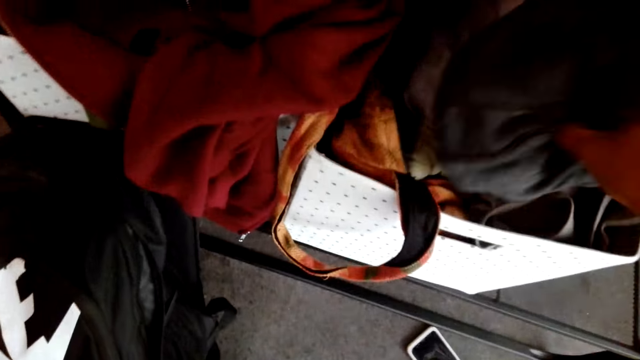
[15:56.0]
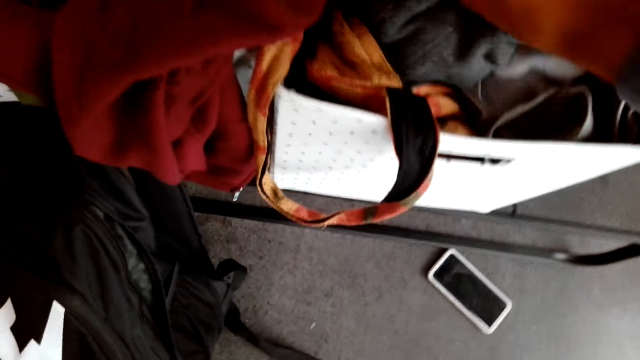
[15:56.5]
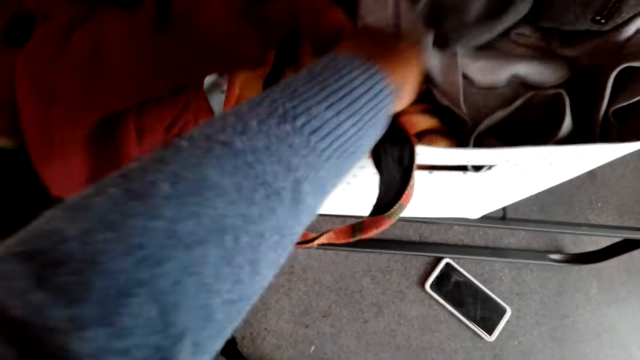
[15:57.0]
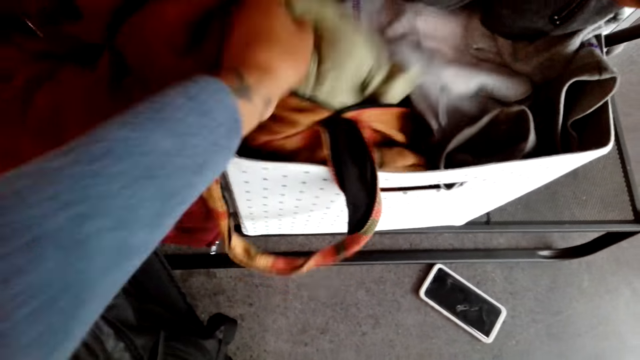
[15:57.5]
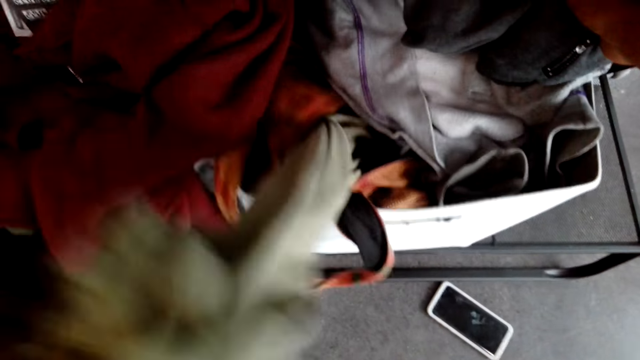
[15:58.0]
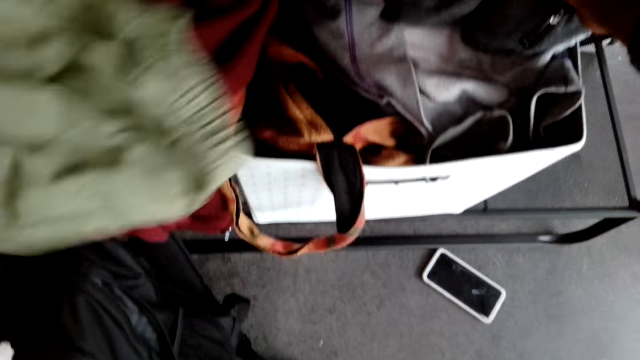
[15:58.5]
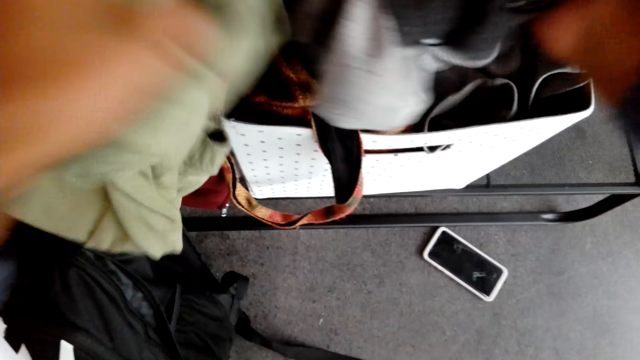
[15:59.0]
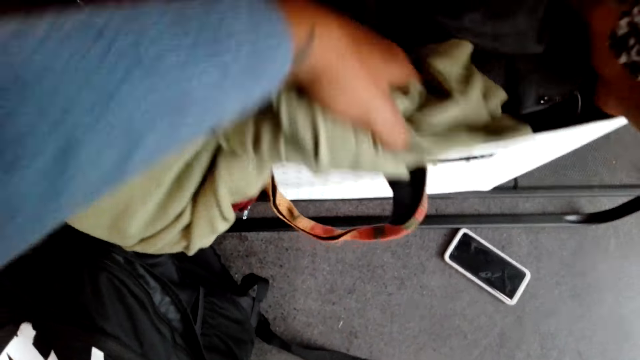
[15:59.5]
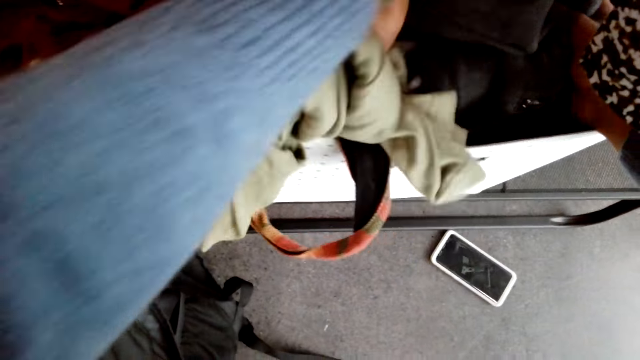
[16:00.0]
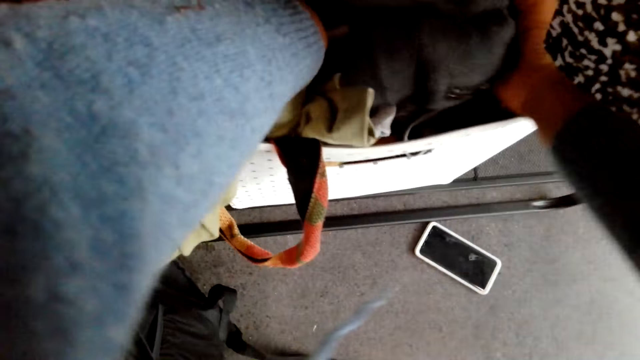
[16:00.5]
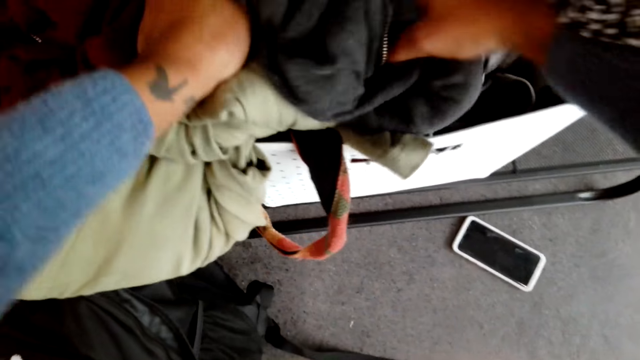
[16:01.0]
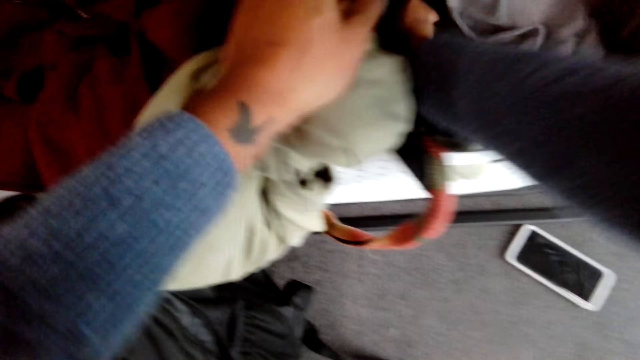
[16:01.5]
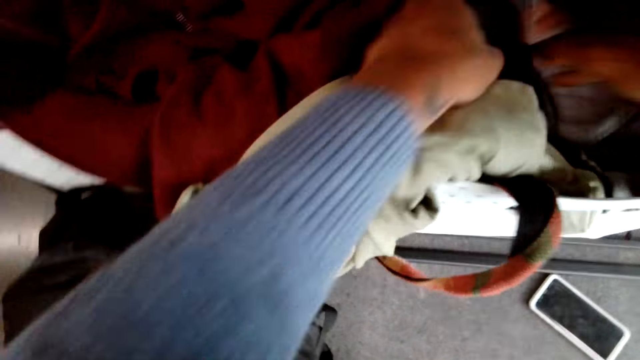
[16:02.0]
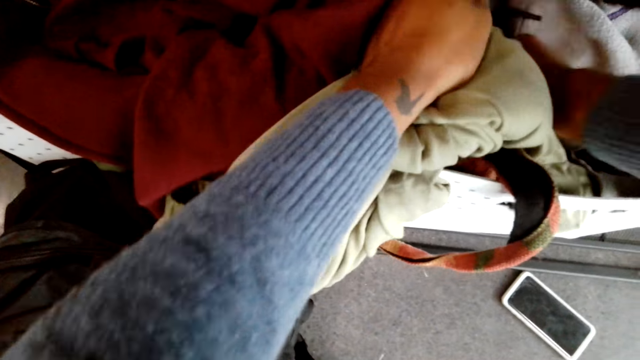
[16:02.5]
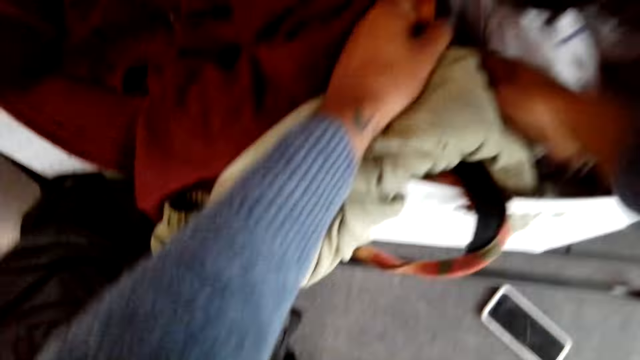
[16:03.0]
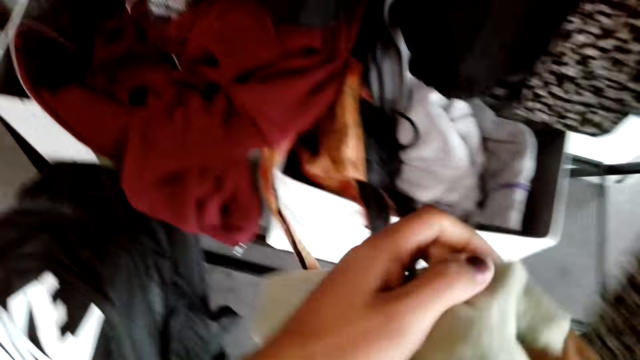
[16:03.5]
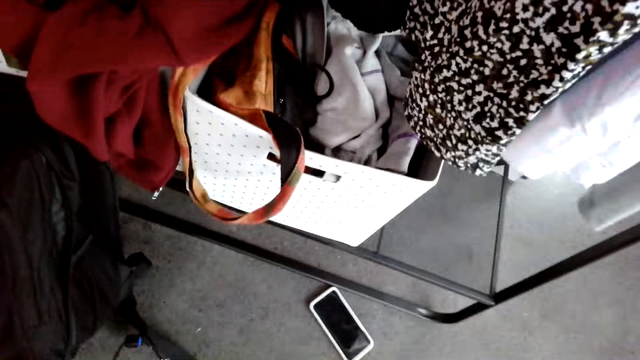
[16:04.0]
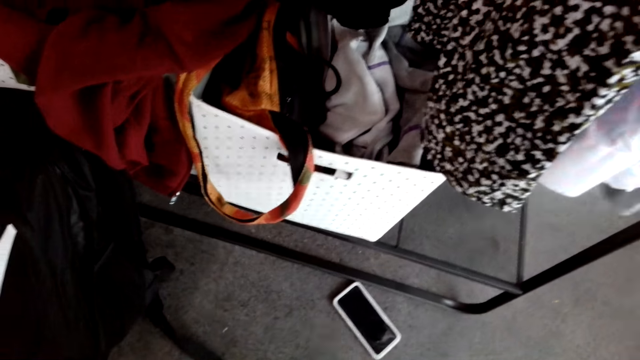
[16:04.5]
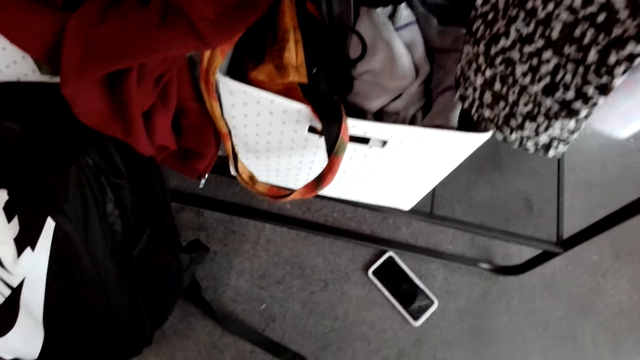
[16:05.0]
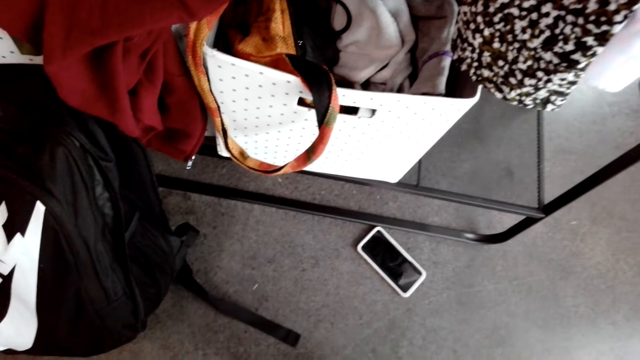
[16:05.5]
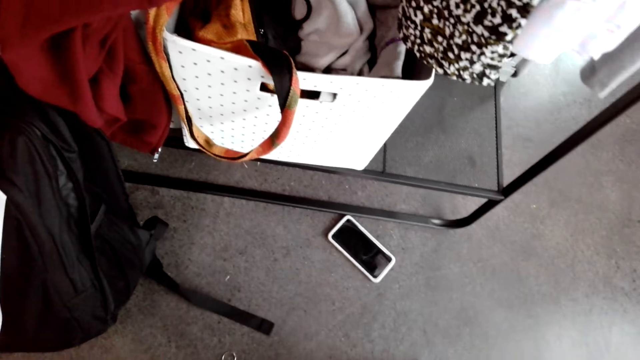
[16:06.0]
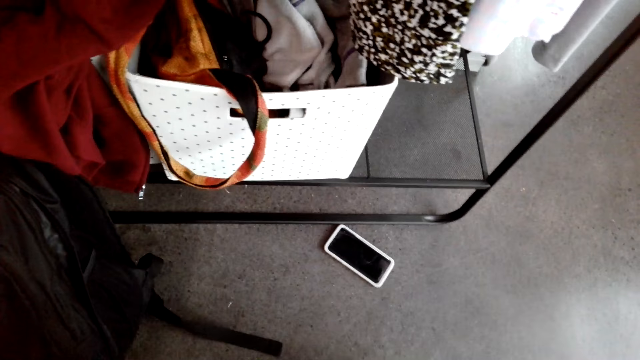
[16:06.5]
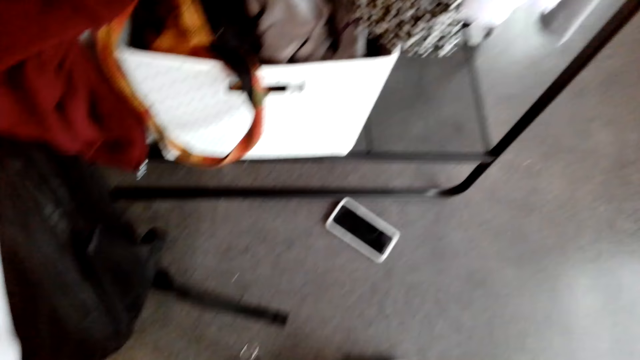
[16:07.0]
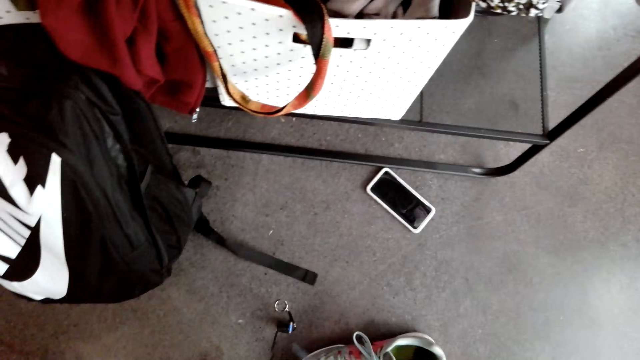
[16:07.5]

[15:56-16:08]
The camera wearer puts the sweater in the carton. They pick up the sweater with the right hand. They pick up clothing from the box with the left hand. They hold a bag with the left hand. They push the sweater into the bag with the right hand. They lift the clothing with the left hand and hold the clothing with the right hand.

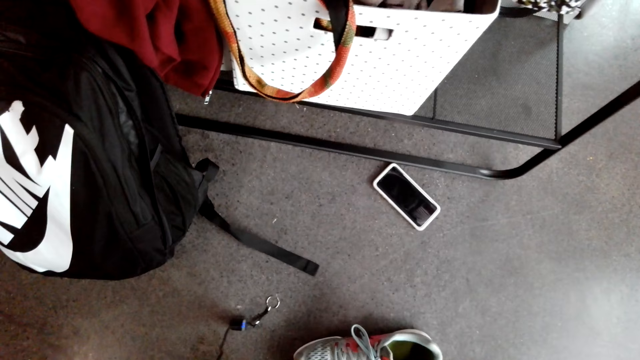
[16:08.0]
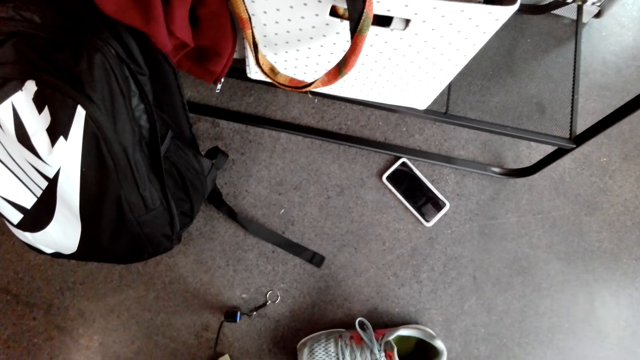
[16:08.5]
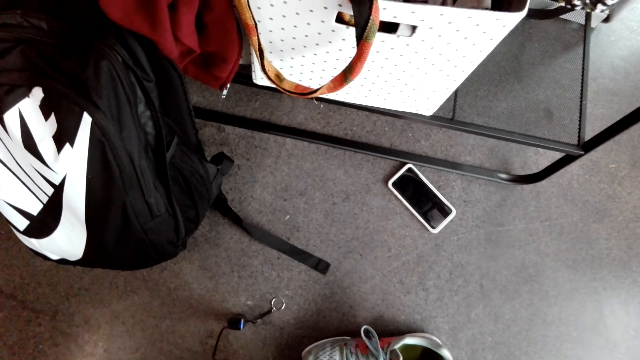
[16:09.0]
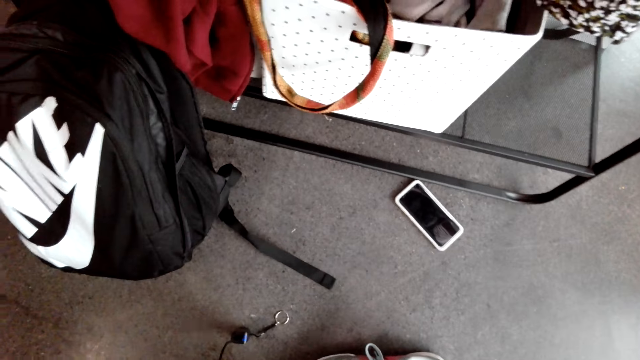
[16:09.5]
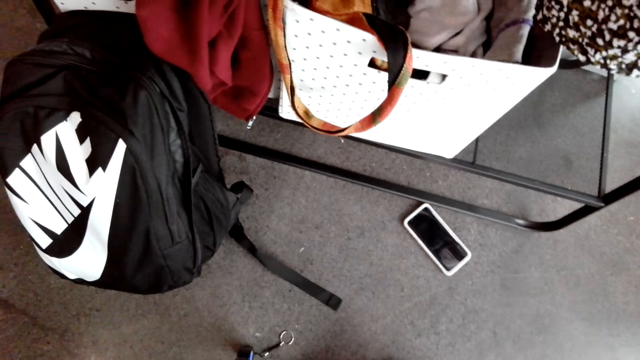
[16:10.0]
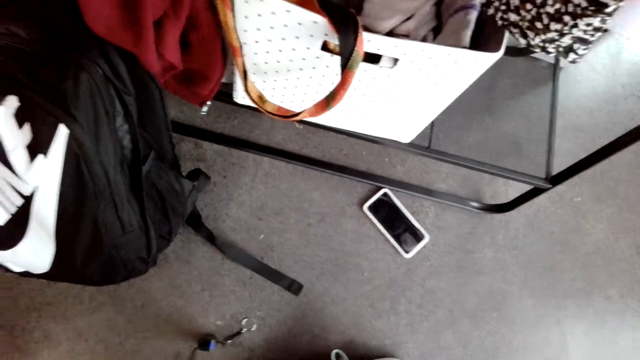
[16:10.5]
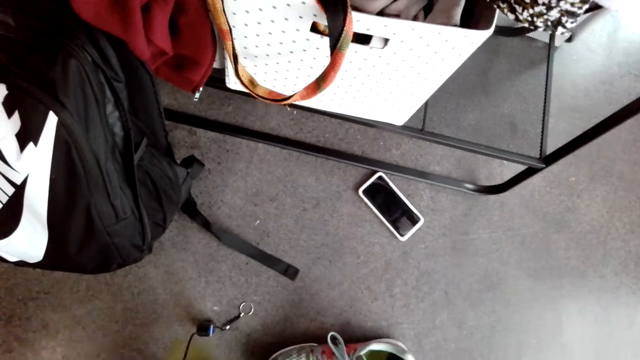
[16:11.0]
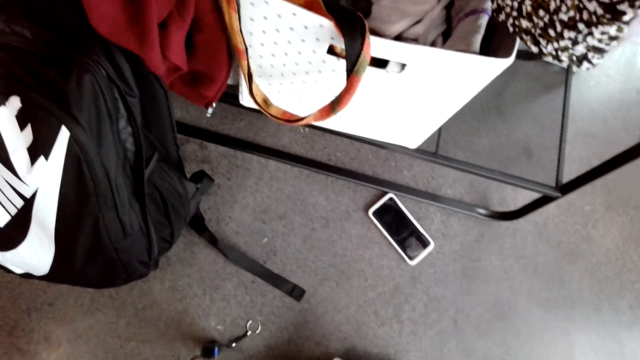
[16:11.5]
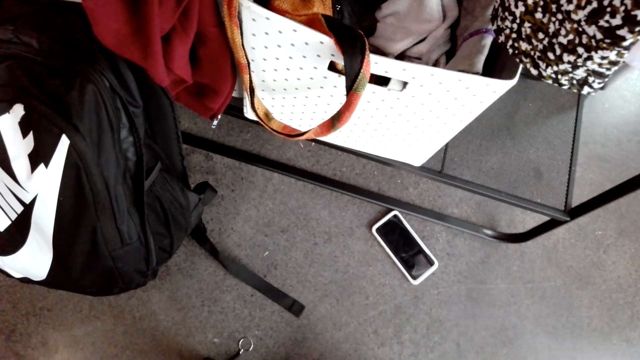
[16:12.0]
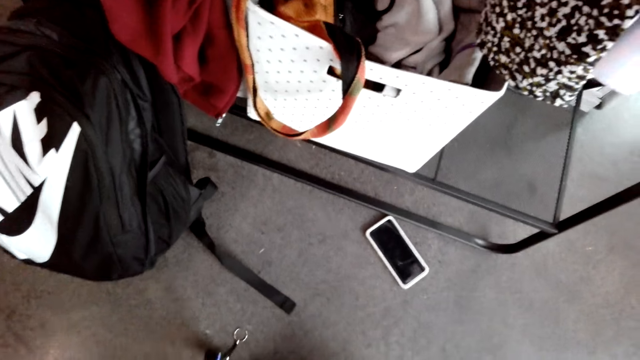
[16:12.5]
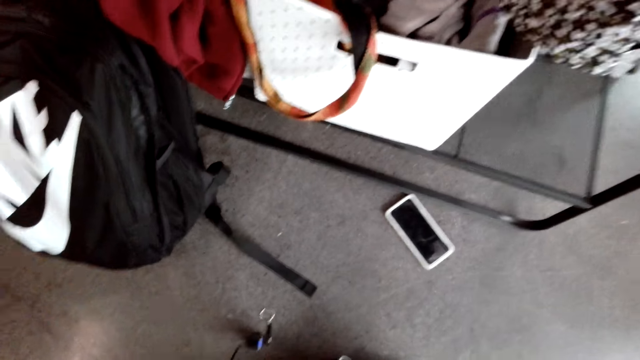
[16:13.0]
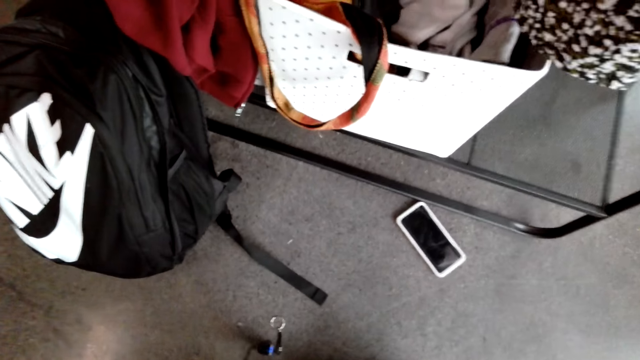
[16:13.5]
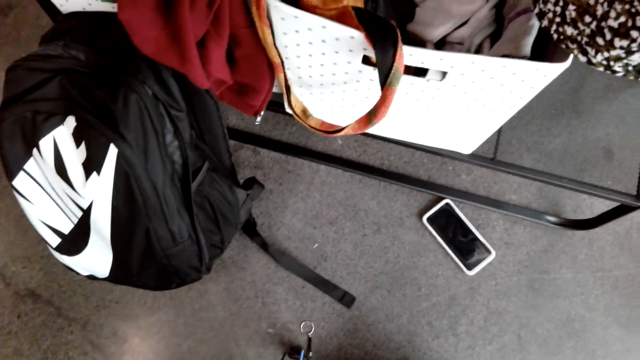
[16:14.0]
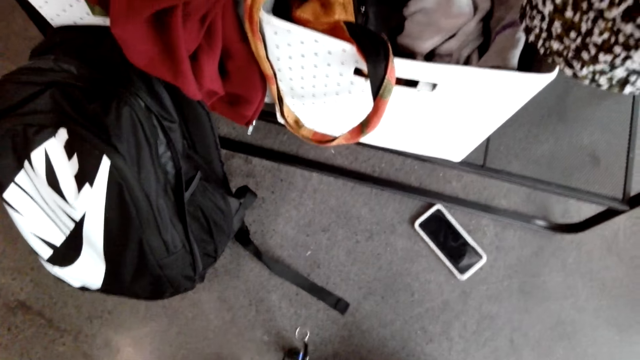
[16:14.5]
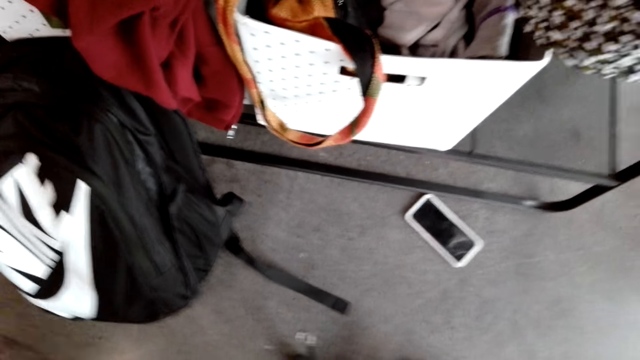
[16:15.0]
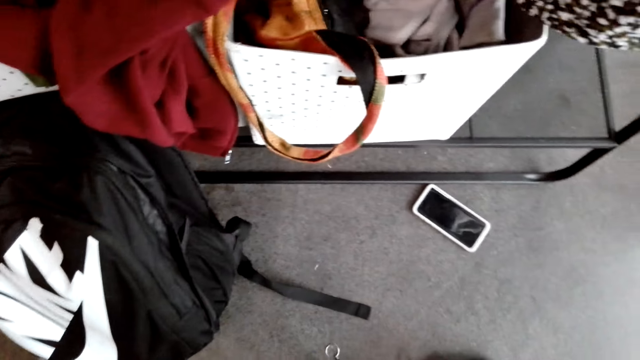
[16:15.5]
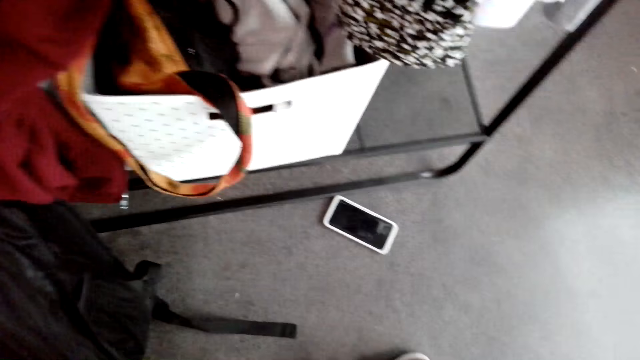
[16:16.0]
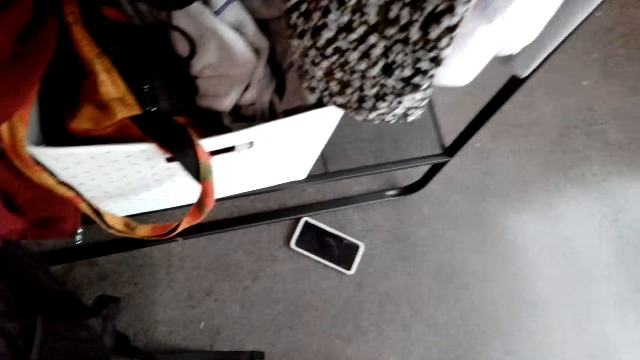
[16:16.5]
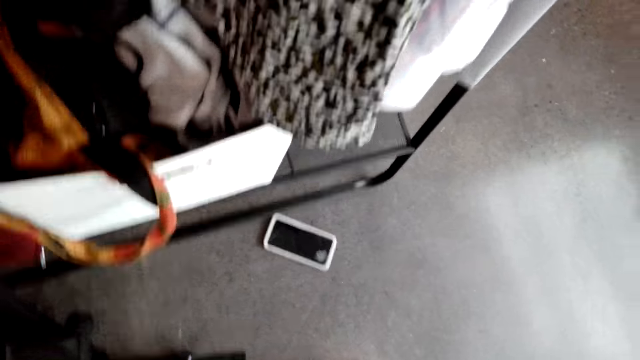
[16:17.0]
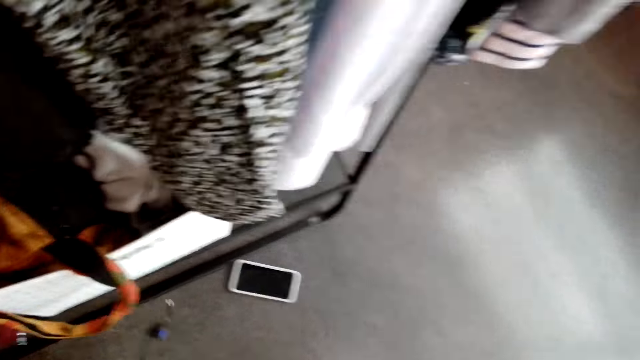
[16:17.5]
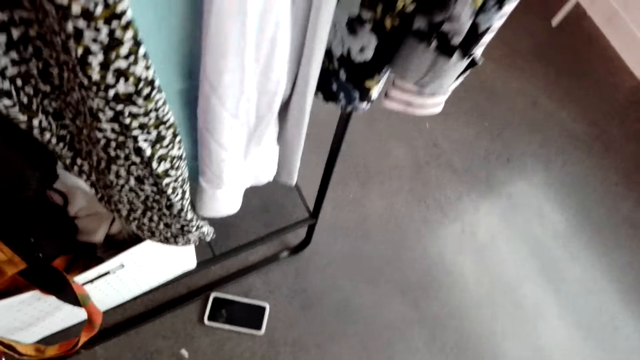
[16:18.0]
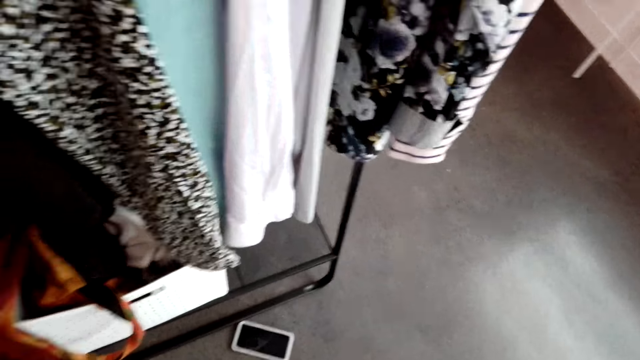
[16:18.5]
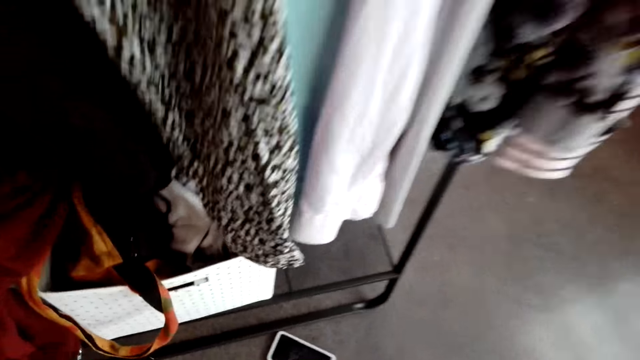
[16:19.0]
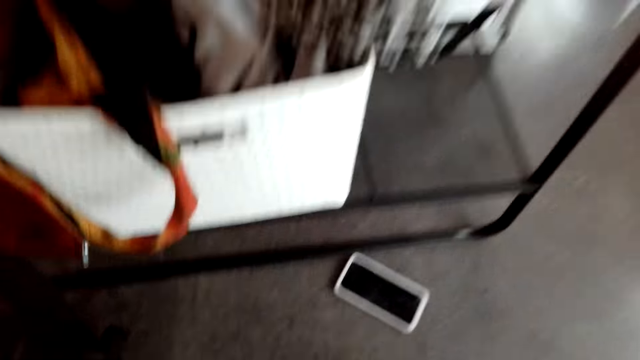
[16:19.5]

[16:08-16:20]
The camera wearer looks around the house.
